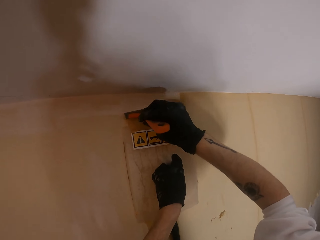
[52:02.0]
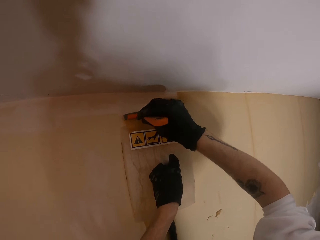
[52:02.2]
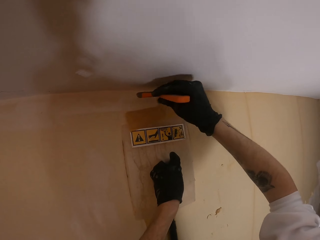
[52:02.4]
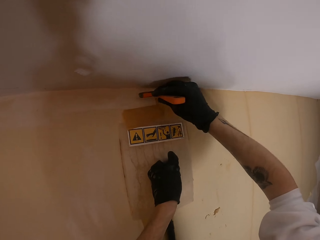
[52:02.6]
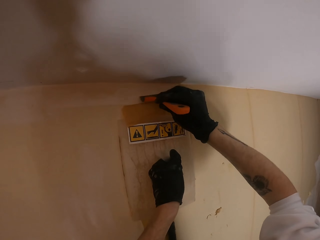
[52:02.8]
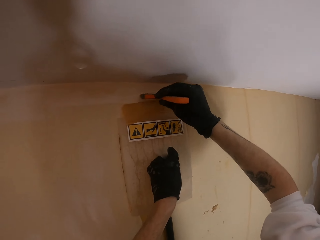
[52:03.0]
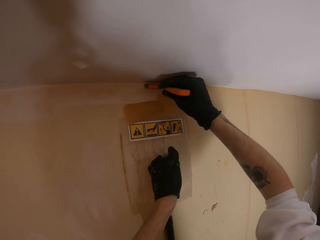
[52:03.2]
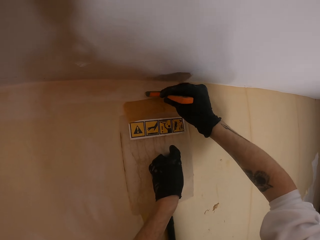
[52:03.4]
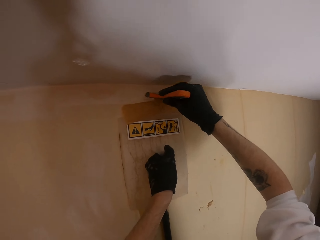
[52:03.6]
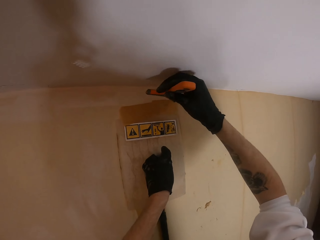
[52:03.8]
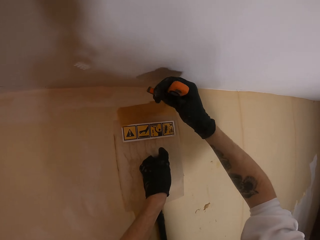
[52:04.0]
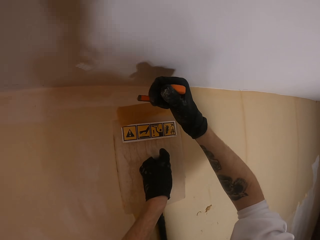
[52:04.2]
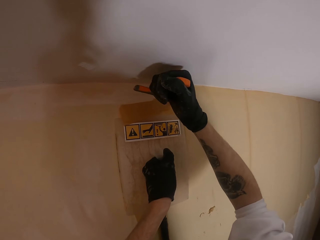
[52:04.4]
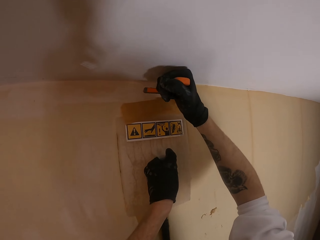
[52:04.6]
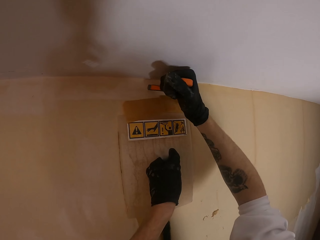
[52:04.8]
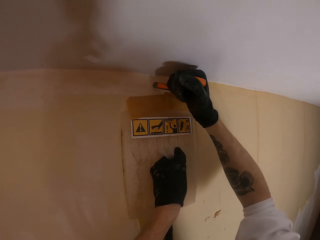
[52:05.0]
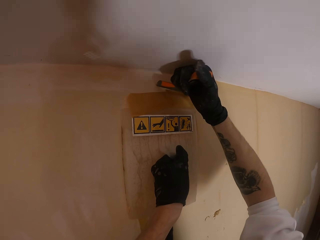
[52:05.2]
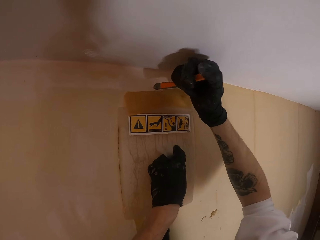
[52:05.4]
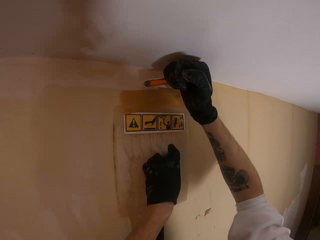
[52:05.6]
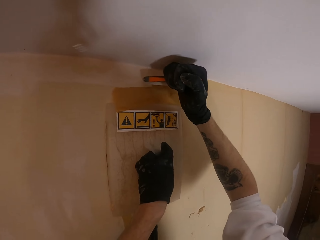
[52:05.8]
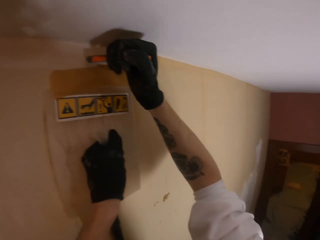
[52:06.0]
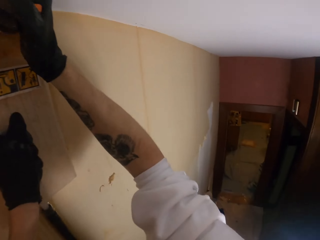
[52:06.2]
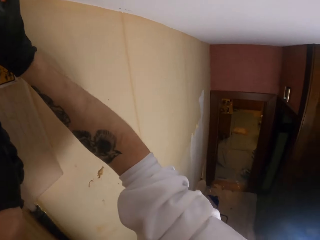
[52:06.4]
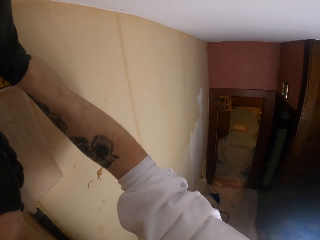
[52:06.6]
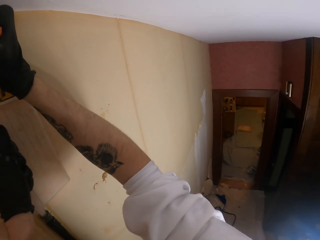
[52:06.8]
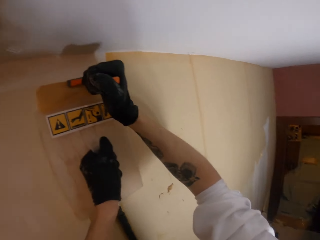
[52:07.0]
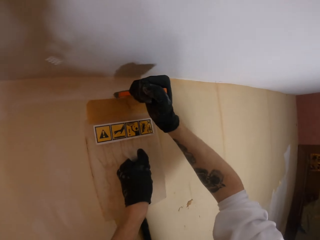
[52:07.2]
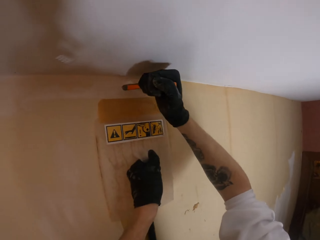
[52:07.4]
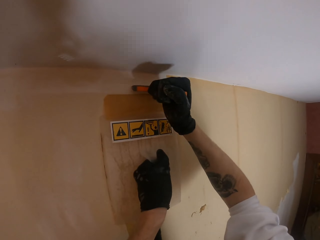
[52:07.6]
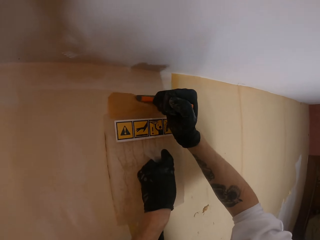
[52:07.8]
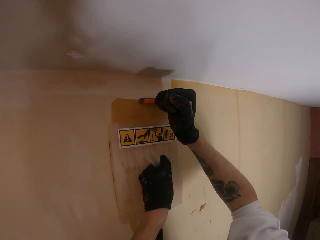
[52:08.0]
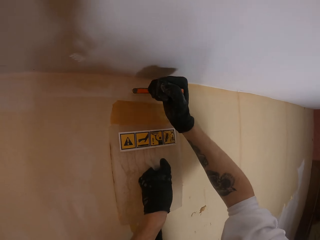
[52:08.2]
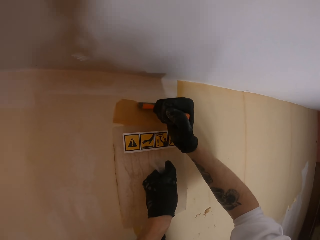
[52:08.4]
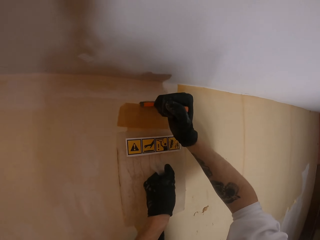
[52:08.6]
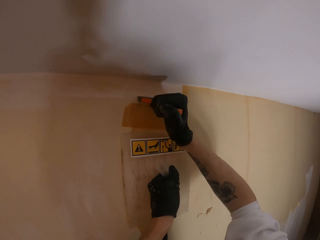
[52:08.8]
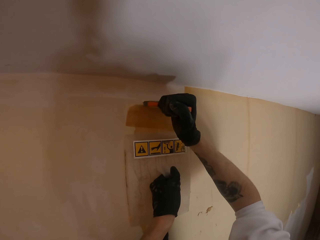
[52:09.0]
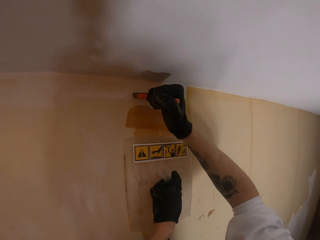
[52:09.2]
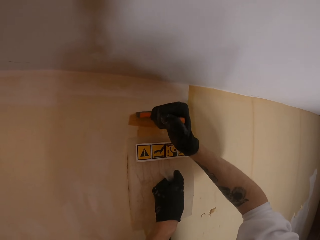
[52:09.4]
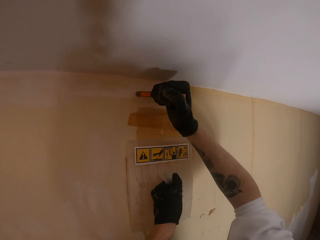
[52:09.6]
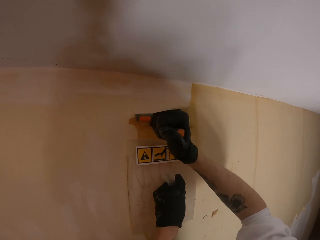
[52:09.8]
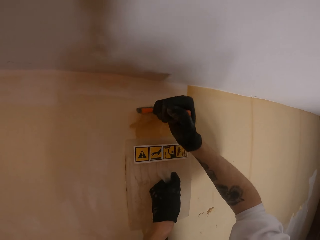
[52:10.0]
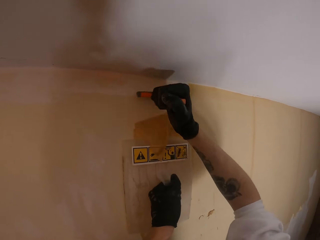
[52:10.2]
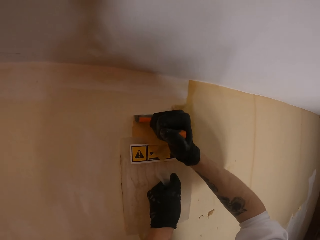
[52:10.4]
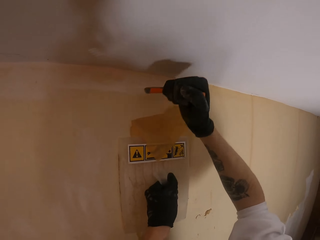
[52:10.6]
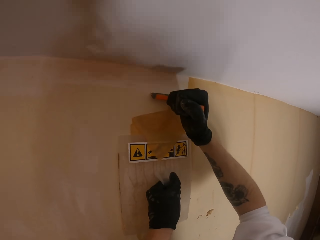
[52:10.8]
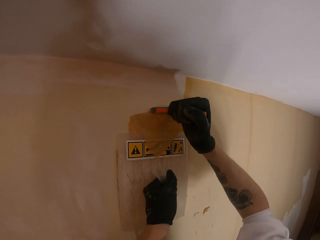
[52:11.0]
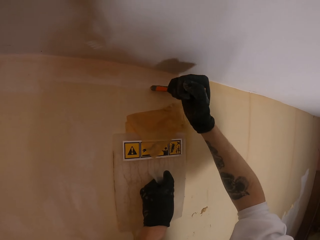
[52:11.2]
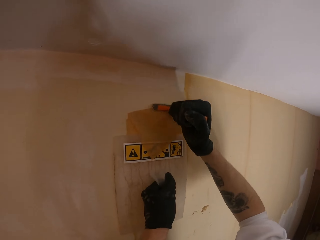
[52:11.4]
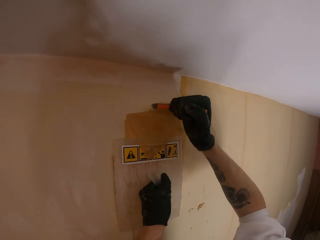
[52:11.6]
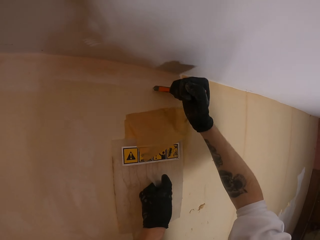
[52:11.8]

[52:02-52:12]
The camera wearer scrapes the wallpaper. They move the steam remover slightly. They scrape the wallpaper.

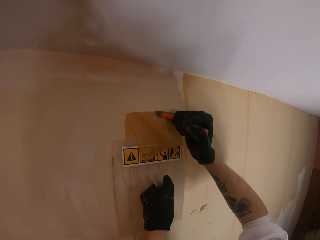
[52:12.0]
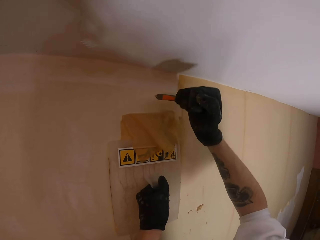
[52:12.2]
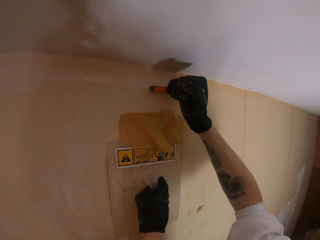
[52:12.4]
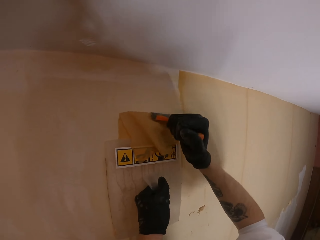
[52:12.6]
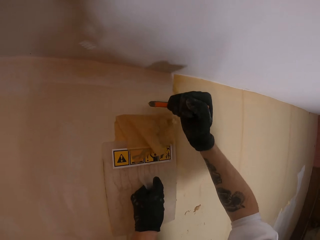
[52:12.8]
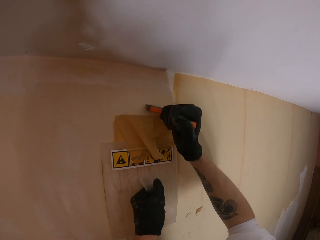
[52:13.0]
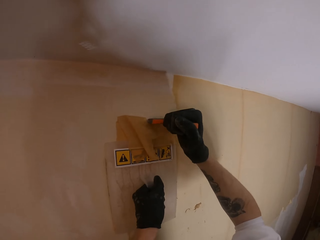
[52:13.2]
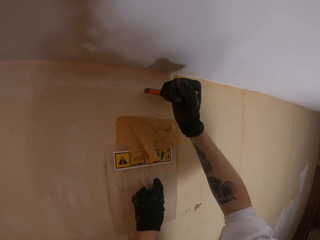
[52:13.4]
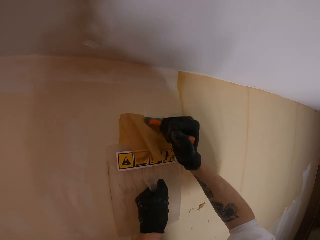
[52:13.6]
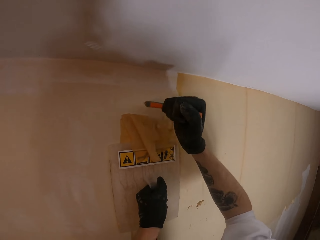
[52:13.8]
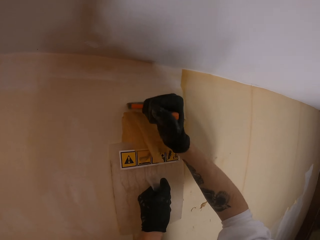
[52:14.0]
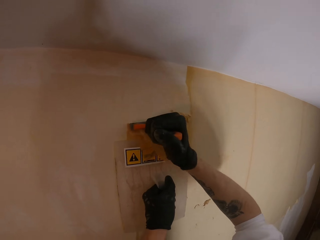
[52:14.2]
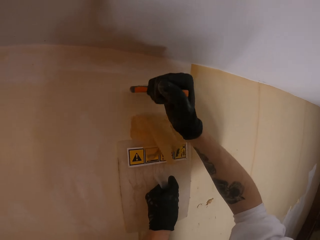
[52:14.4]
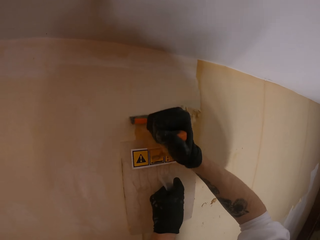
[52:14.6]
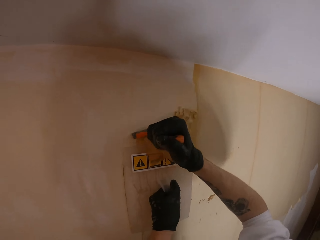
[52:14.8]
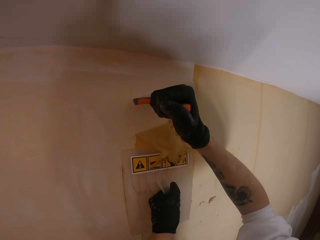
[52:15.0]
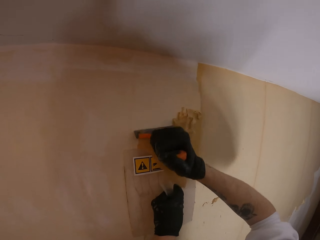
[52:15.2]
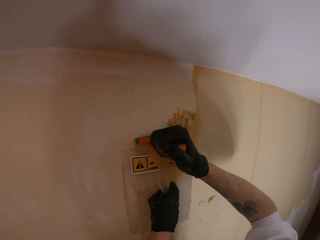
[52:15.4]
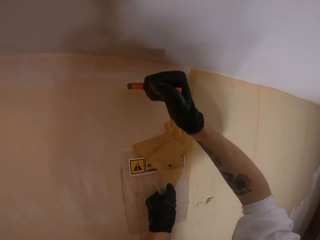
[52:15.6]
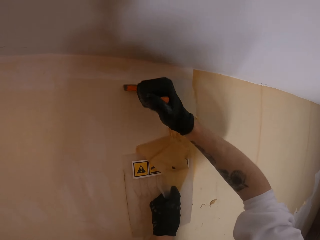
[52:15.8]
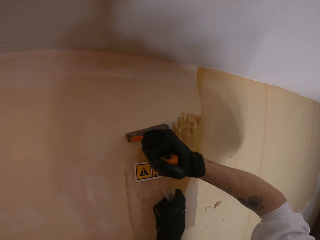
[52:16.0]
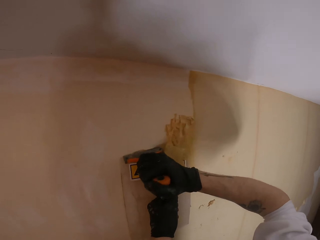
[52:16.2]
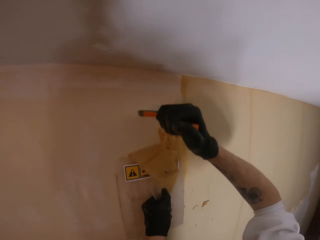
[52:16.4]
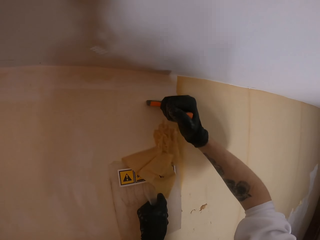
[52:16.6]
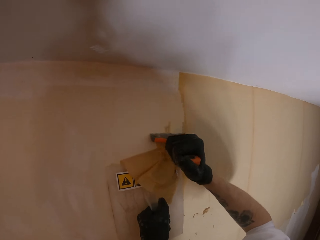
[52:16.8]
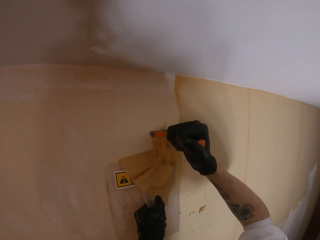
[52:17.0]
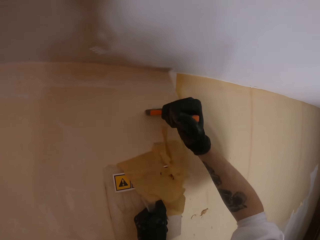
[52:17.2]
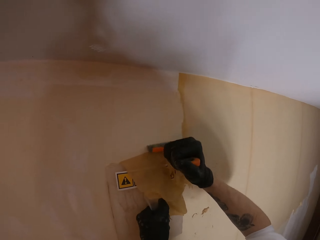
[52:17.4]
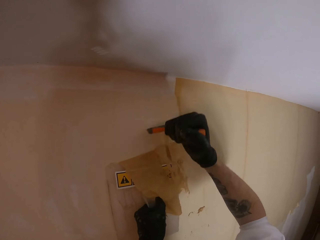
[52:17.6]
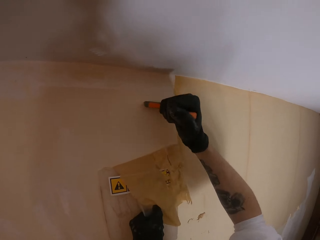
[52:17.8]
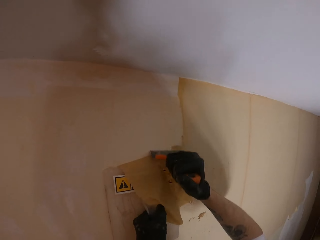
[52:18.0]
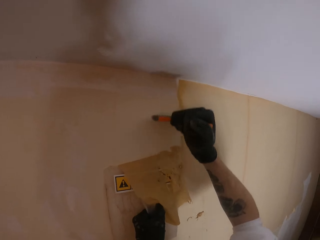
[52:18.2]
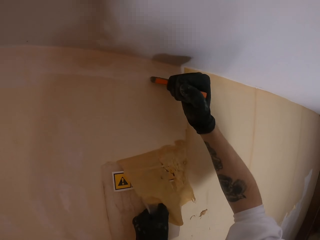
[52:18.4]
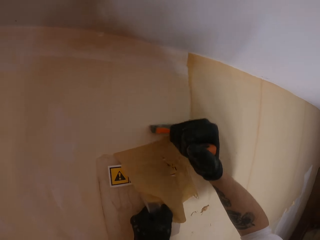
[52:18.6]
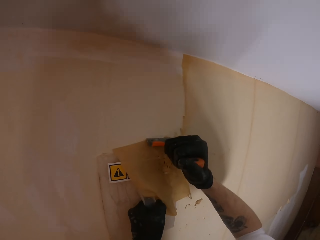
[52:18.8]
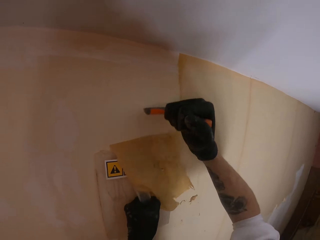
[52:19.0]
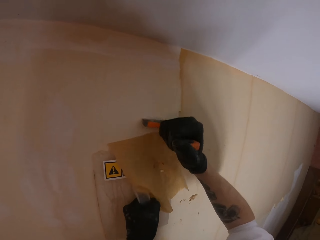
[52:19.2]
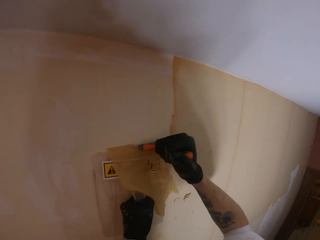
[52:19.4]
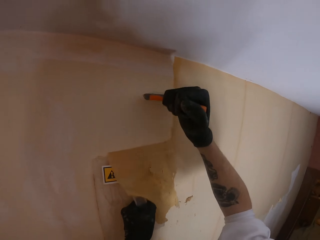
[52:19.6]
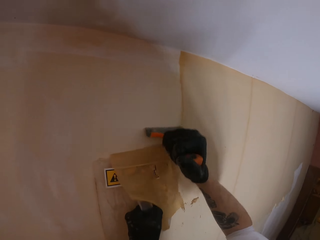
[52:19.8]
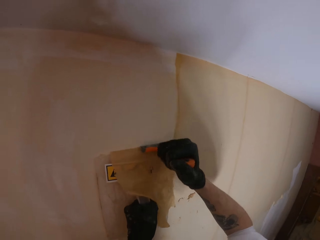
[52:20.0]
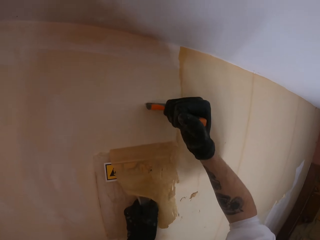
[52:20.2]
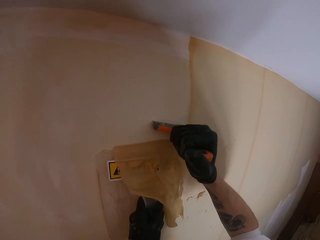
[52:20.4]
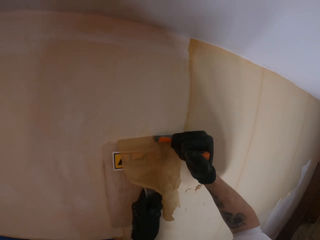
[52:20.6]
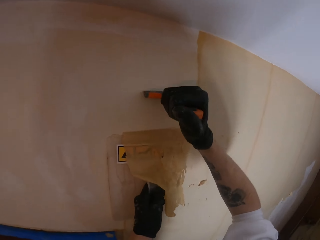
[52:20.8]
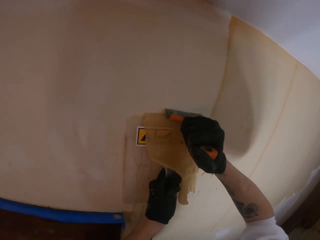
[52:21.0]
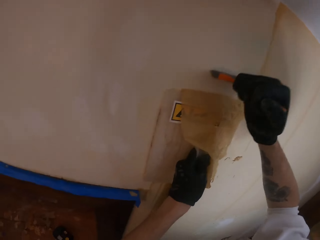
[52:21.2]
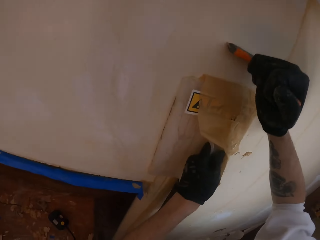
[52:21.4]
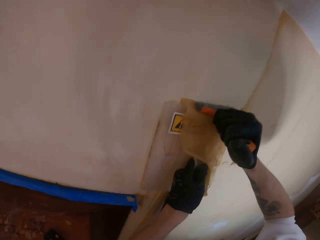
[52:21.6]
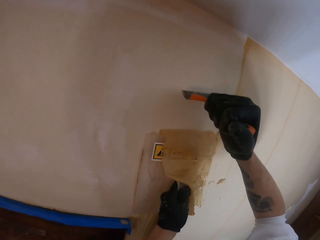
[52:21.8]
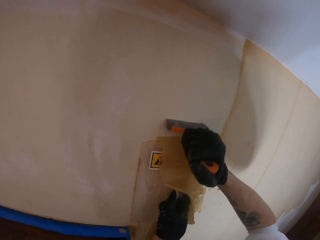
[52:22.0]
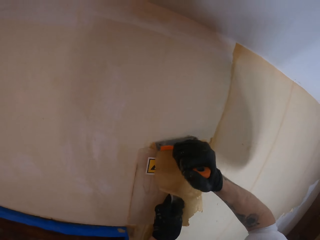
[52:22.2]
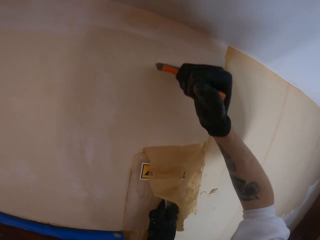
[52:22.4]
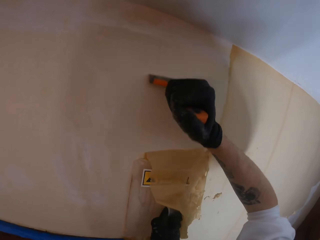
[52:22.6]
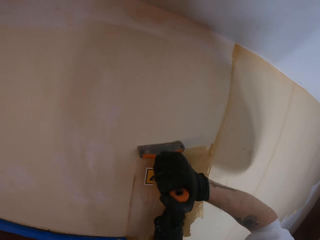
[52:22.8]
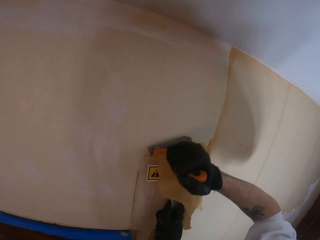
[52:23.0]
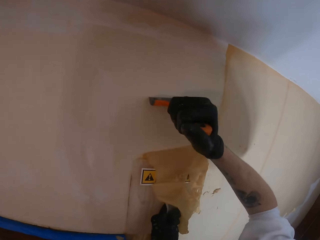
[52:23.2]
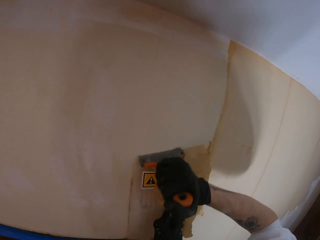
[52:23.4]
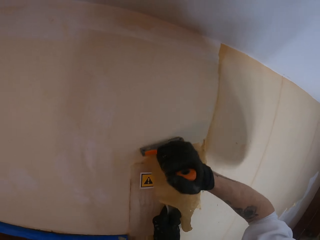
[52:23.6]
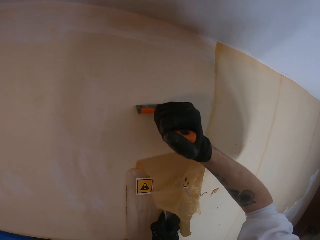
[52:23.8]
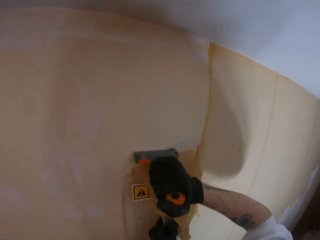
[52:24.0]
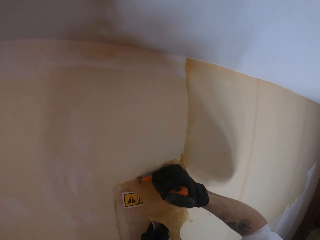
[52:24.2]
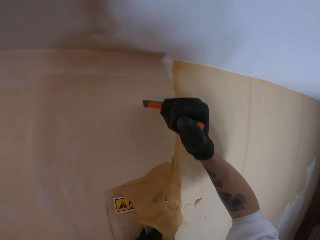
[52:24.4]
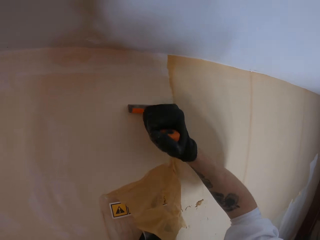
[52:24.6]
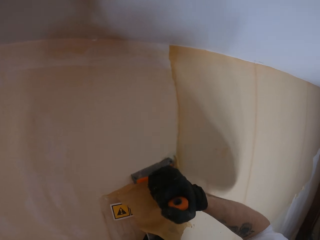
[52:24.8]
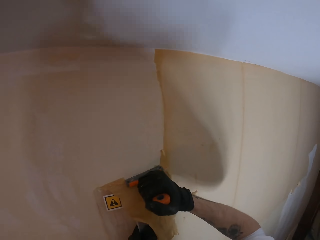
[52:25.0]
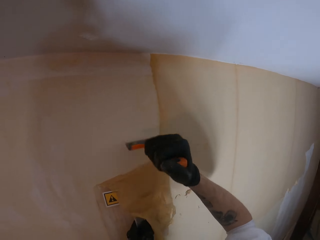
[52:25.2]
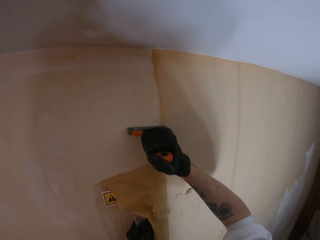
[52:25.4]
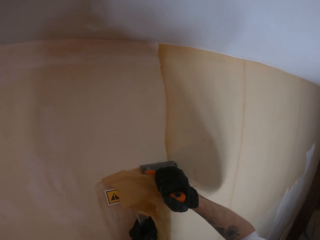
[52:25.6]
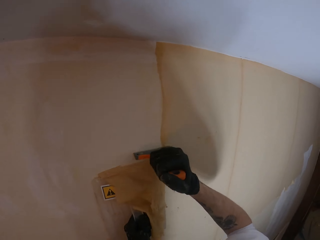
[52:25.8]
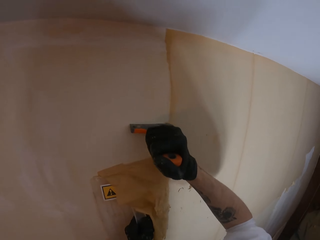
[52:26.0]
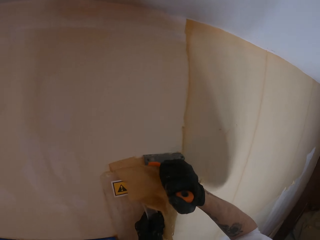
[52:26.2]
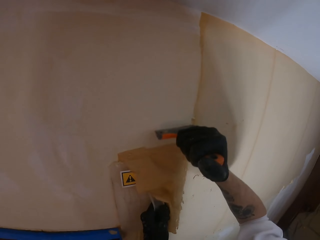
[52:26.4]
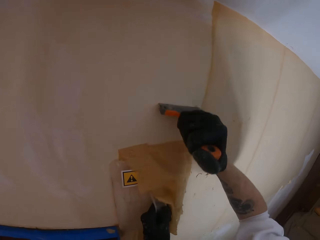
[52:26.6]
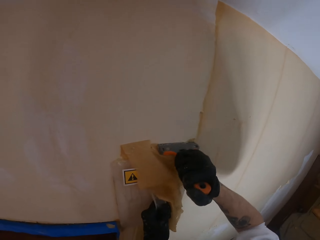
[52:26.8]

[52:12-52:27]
The camera wearer moves the steam remover slightly. They scrape the wallpaper. They remove the wallpaper.
